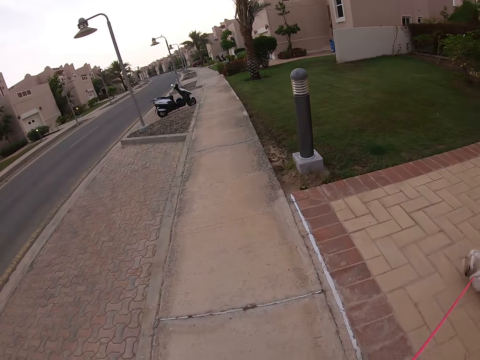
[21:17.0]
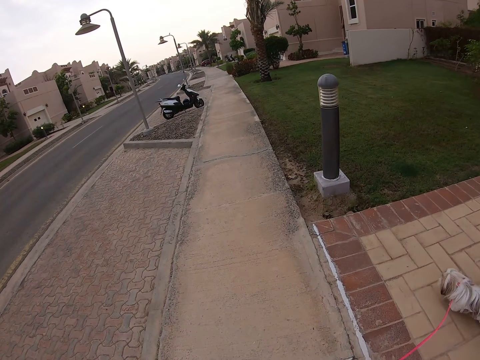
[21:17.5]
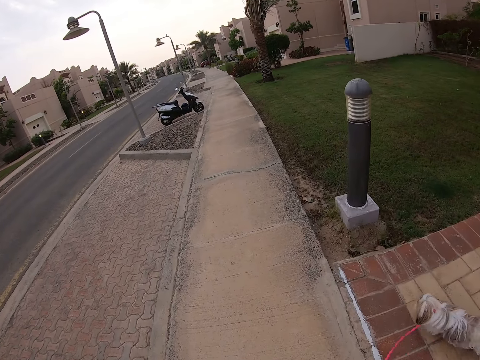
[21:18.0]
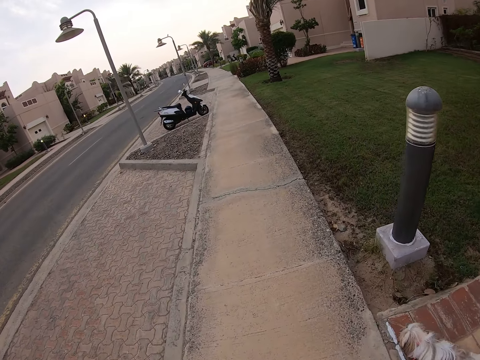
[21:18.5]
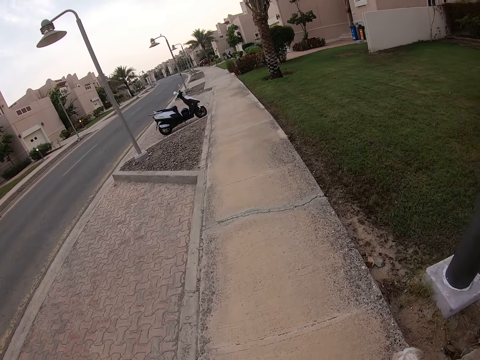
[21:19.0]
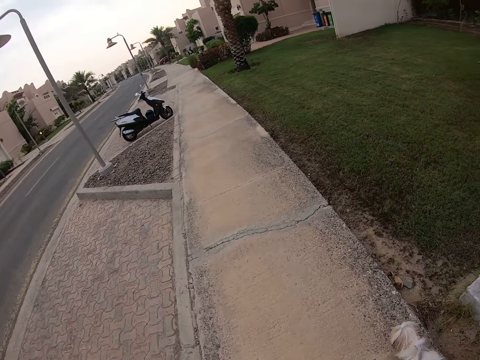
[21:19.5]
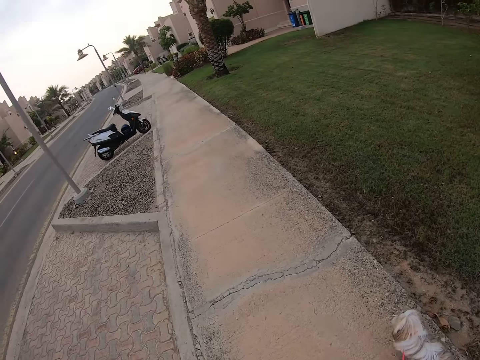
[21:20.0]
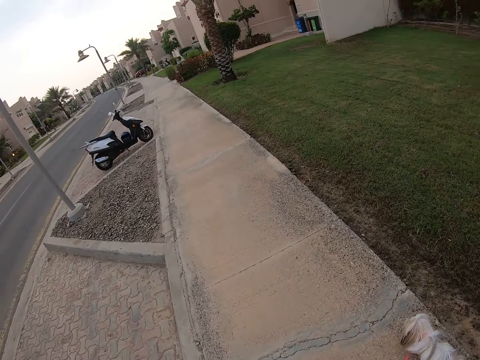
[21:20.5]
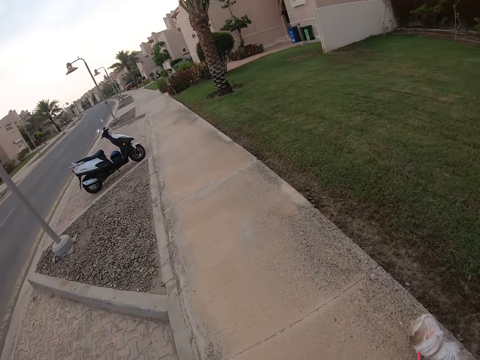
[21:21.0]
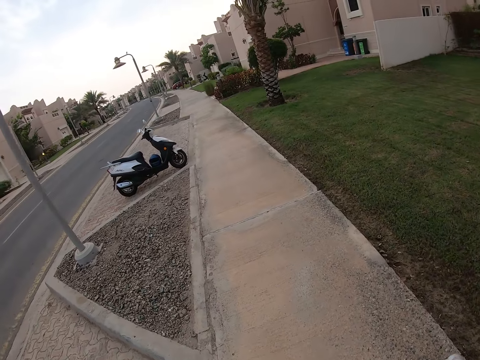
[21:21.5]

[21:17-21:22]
The camera wearer walks in the pavement with the pet dog.

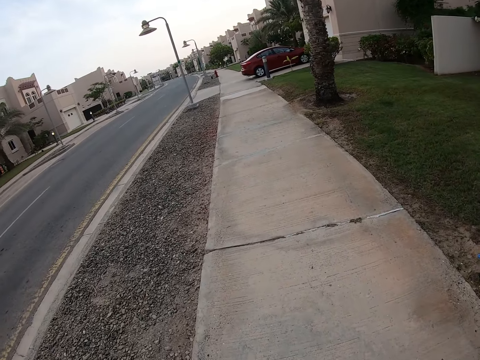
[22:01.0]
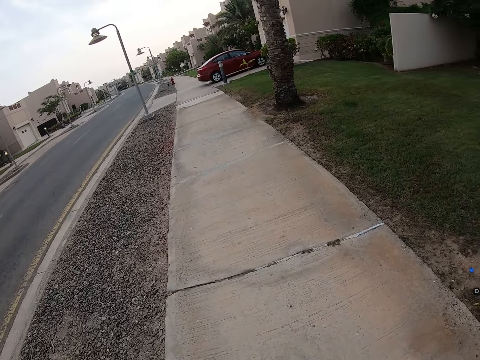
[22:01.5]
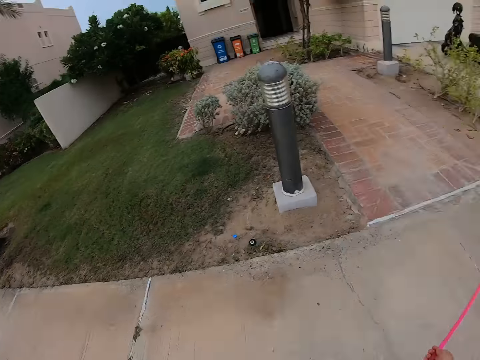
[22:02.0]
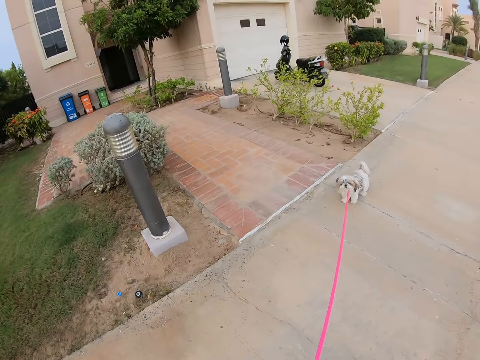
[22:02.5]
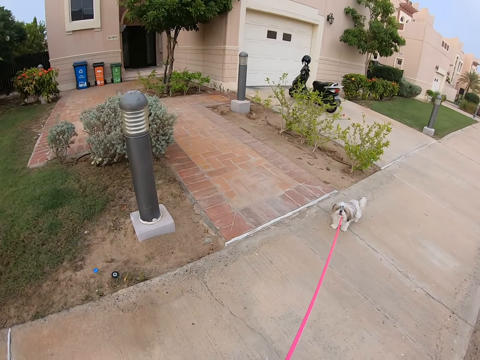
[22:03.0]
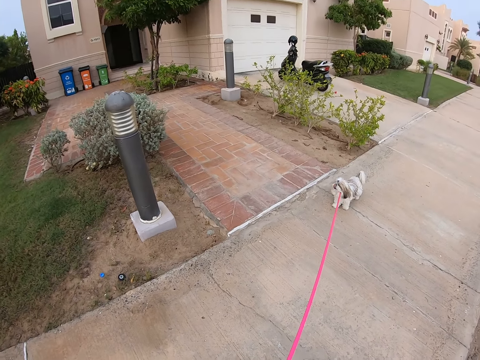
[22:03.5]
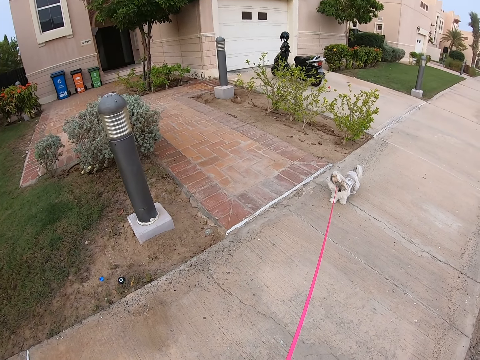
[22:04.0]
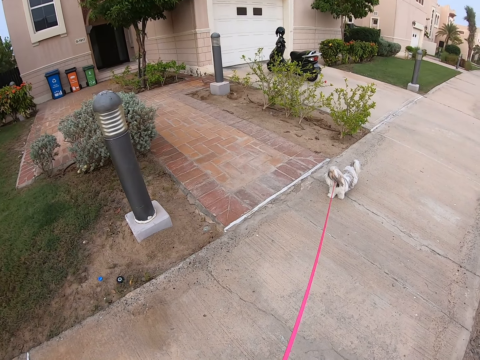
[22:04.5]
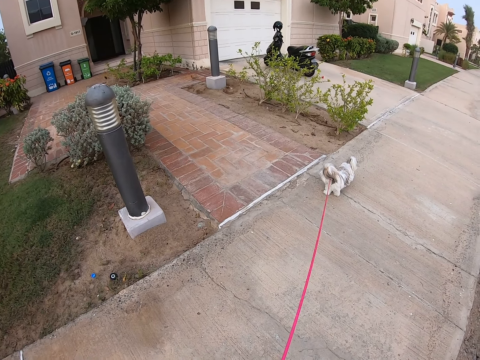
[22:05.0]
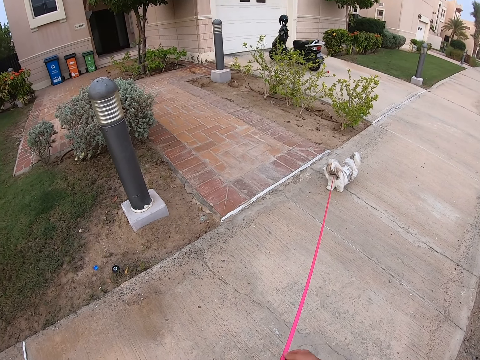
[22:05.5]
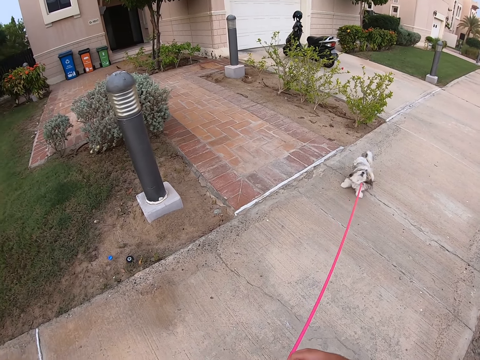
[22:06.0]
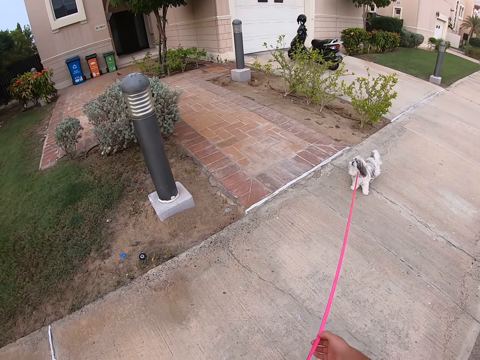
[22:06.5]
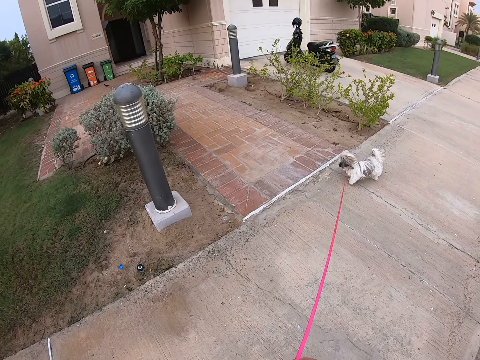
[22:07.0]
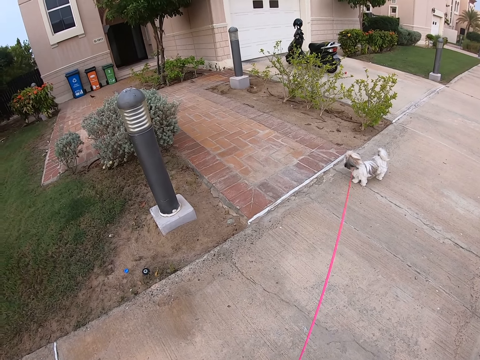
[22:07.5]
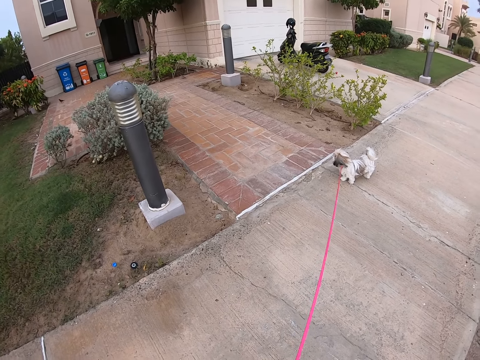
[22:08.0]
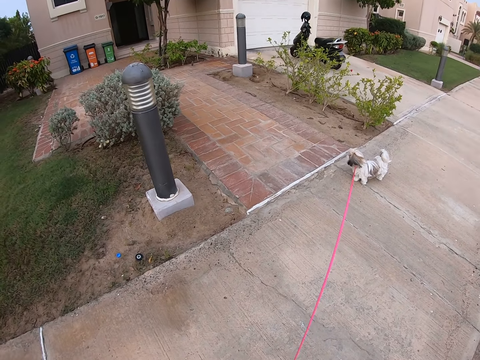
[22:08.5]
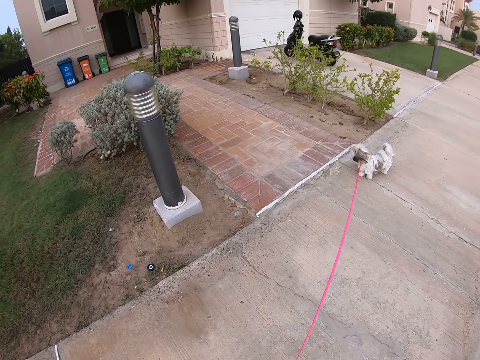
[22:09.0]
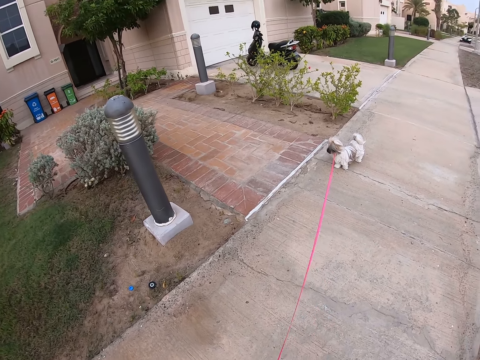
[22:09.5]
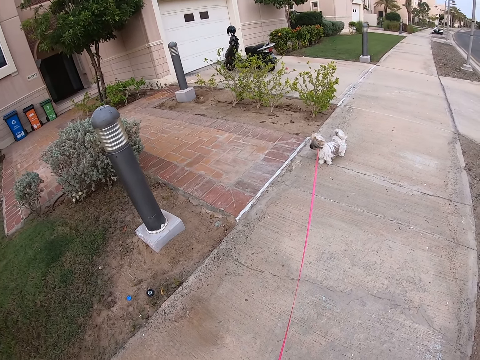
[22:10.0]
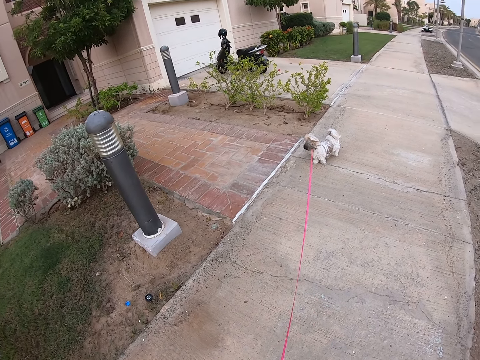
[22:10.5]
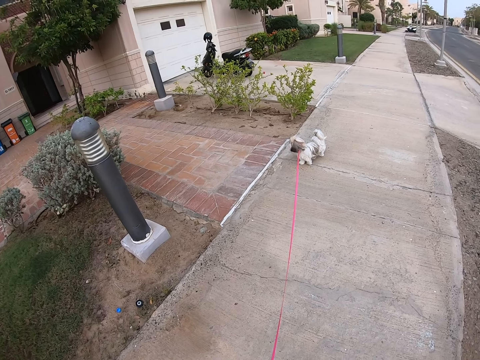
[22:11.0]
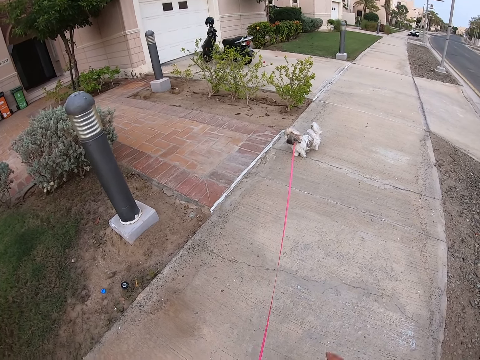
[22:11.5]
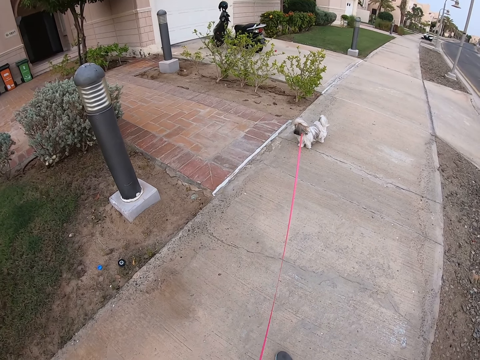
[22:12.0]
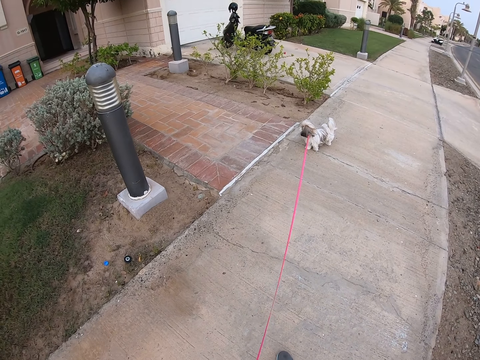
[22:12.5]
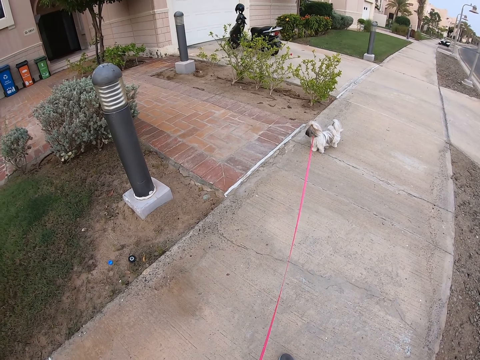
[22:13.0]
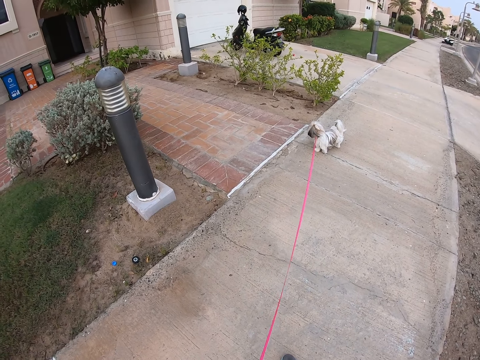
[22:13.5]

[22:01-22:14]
The camera wearer looks around. They pull a leash. They stop in the pavement.

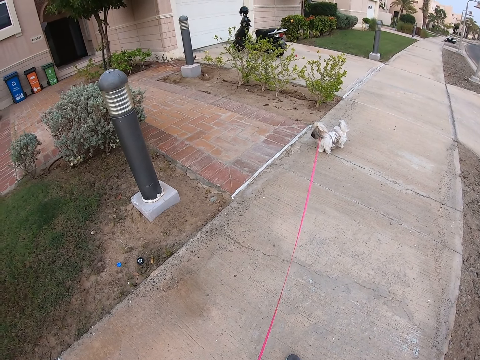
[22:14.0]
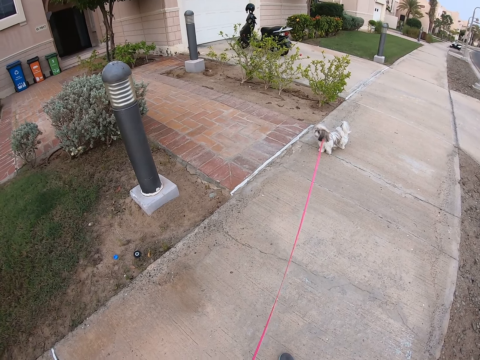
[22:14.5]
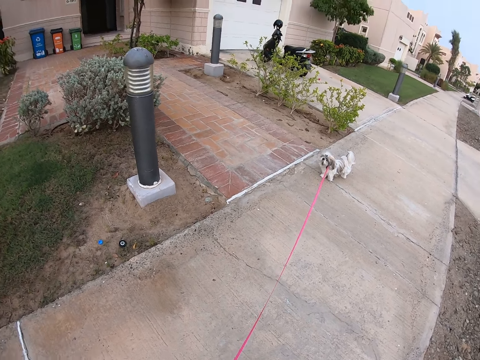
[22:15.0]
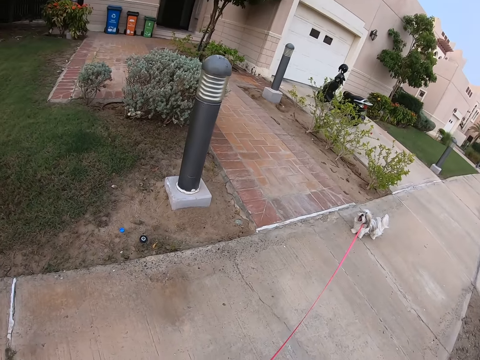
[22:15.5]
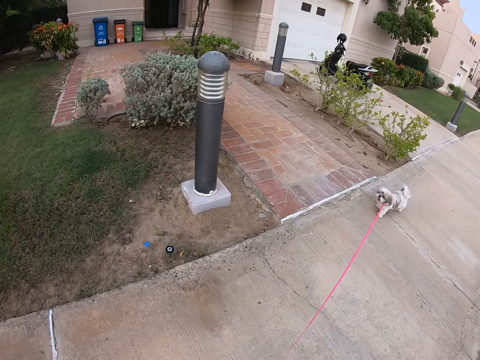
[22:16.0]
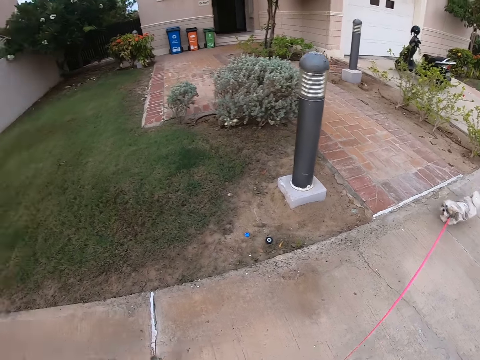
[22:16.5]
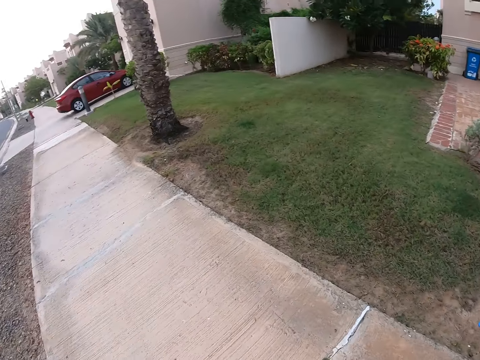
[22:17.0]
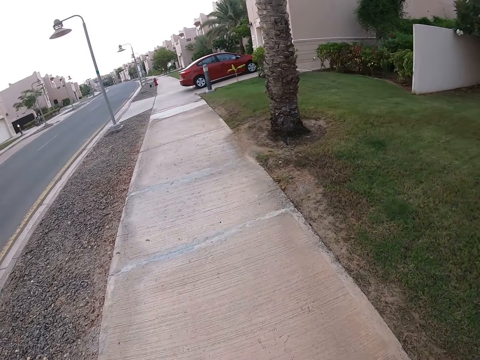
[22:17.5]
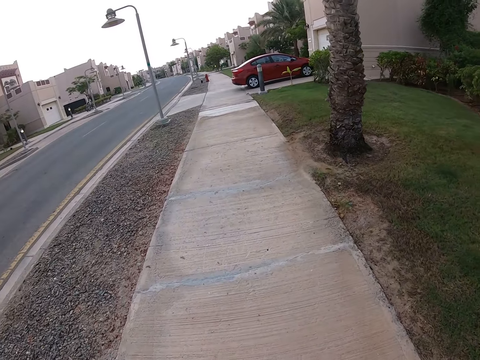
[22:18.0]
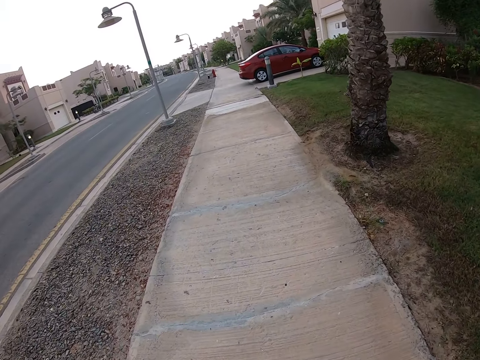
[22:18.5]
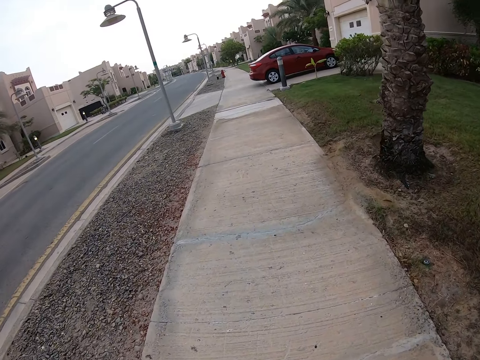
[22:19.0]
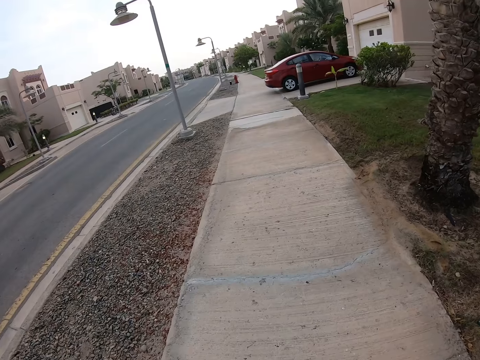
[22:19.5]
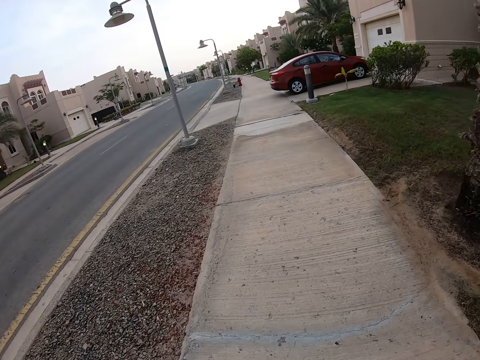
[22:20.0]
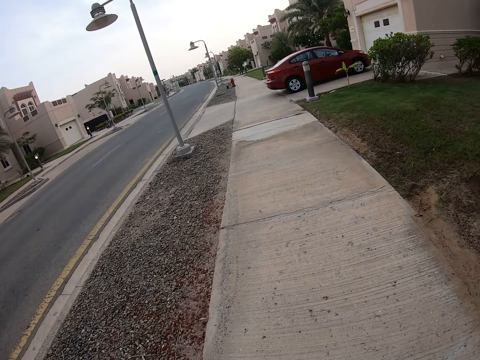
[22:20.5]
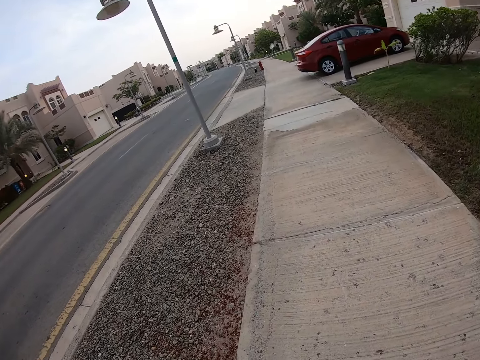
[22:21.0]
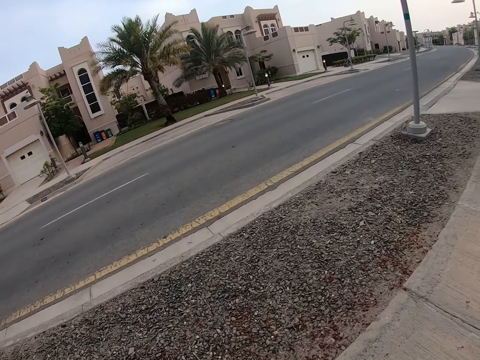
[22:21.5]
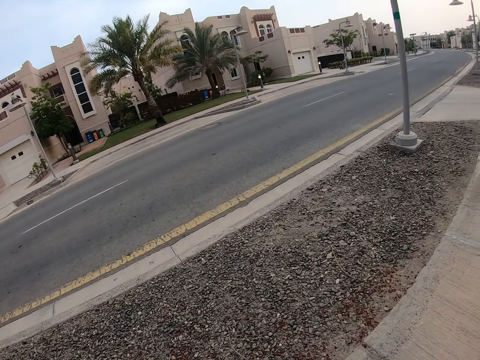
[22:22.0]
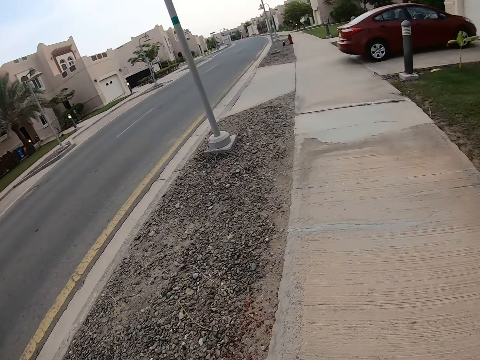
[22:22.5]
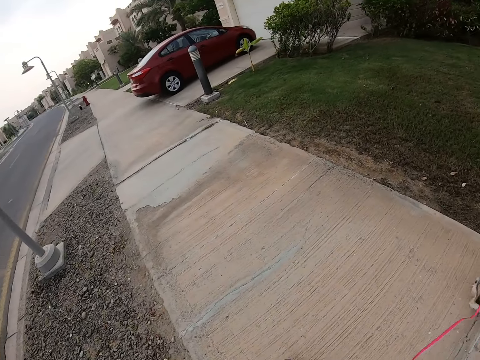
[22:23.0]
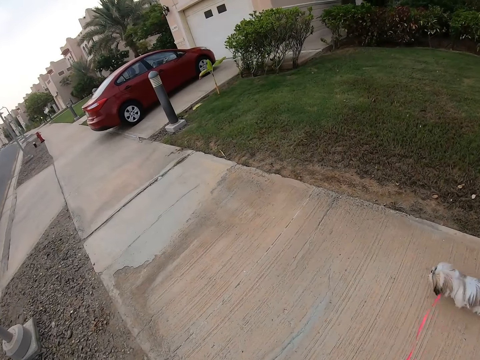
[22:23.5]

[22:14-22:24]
The camera wearer walks in the pavement with the pet dog. They look around the road. They walk the dog.
